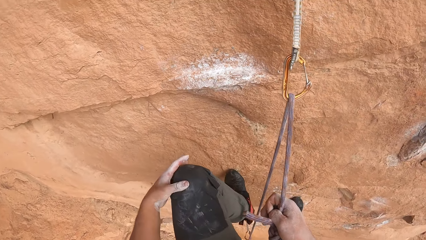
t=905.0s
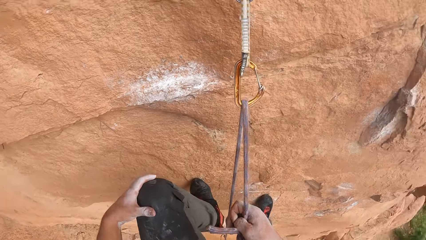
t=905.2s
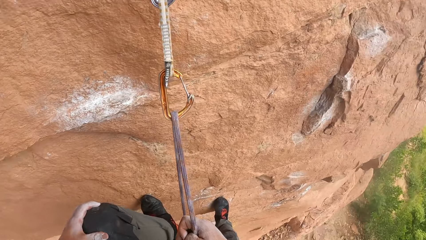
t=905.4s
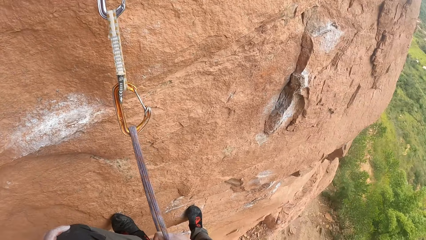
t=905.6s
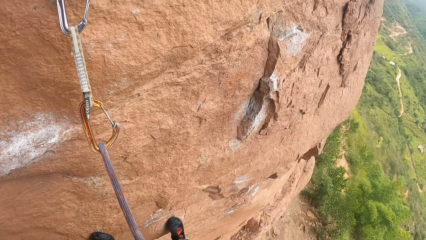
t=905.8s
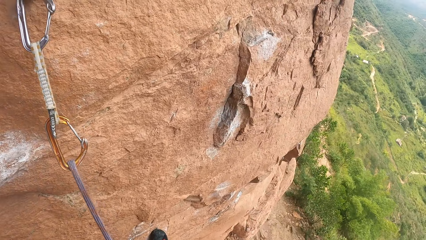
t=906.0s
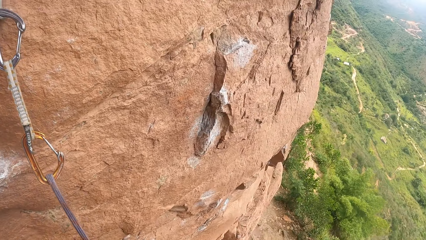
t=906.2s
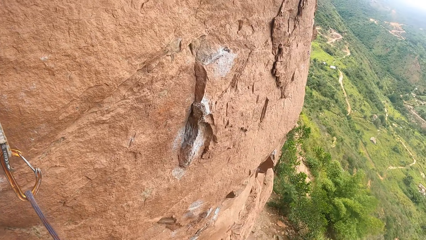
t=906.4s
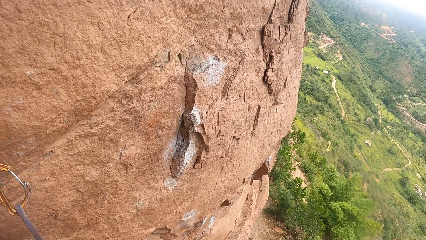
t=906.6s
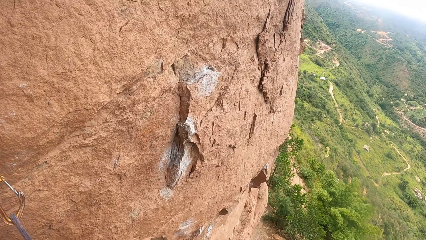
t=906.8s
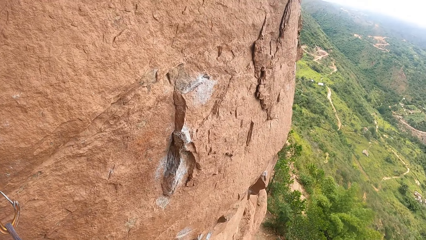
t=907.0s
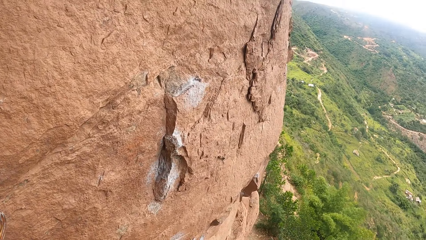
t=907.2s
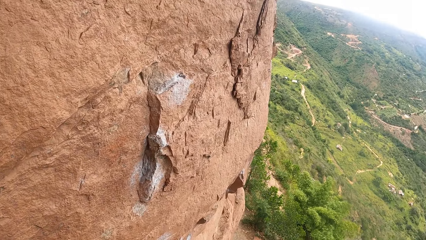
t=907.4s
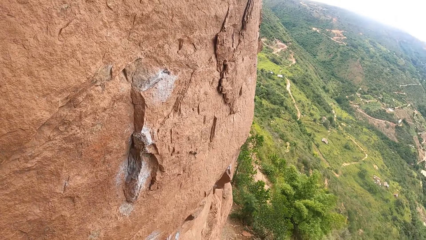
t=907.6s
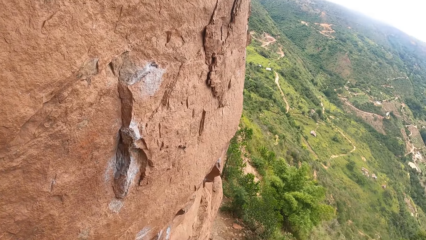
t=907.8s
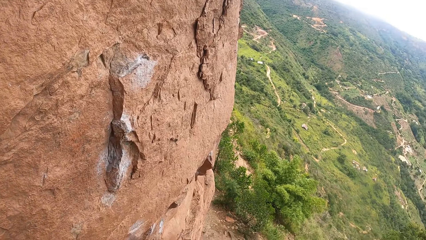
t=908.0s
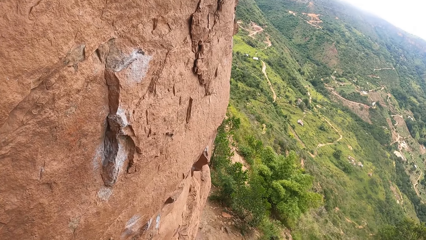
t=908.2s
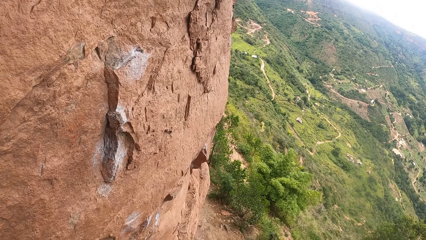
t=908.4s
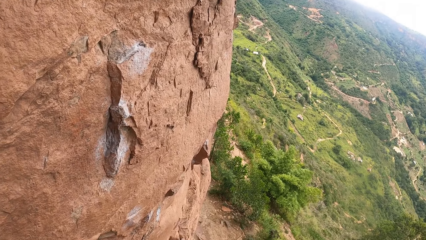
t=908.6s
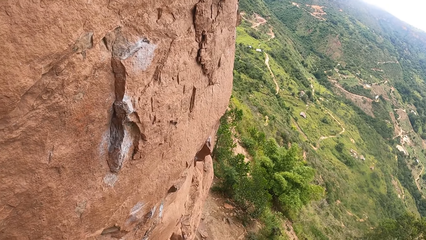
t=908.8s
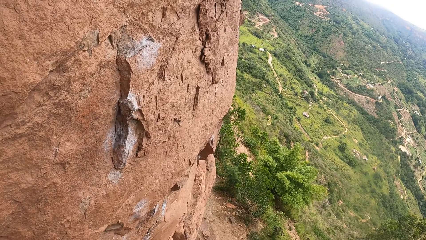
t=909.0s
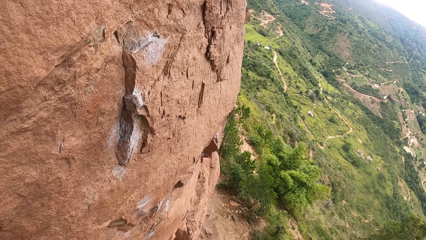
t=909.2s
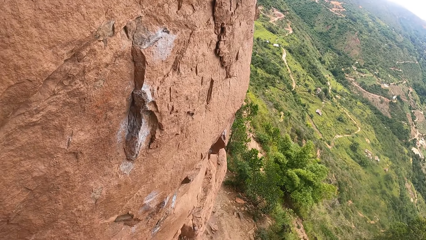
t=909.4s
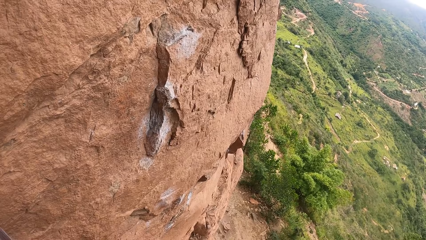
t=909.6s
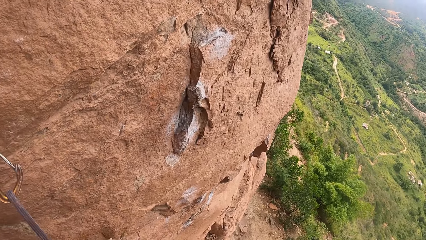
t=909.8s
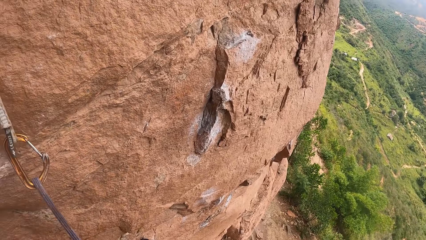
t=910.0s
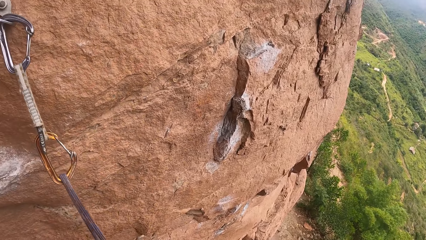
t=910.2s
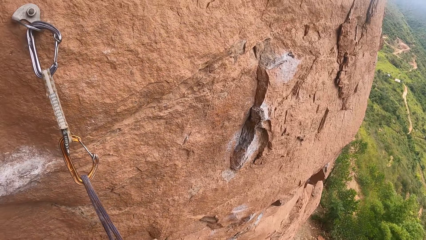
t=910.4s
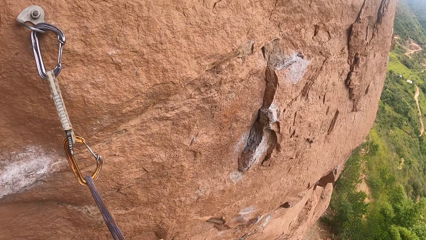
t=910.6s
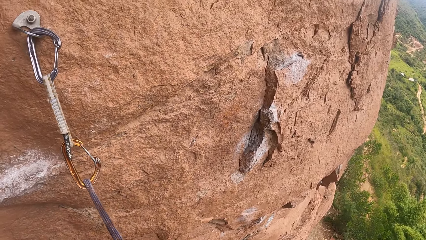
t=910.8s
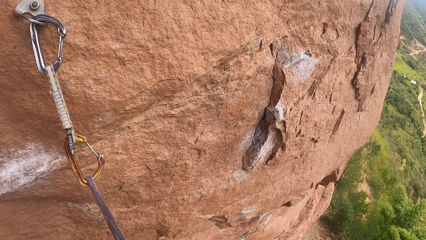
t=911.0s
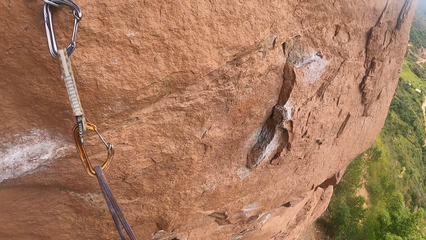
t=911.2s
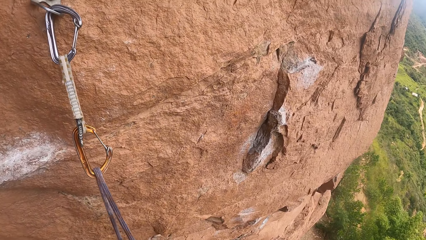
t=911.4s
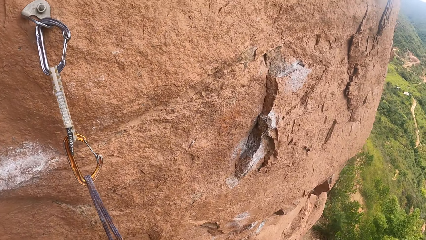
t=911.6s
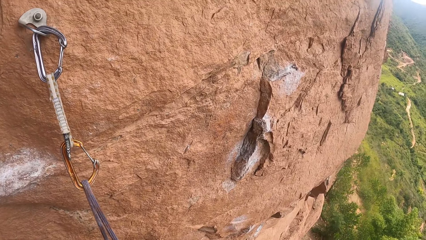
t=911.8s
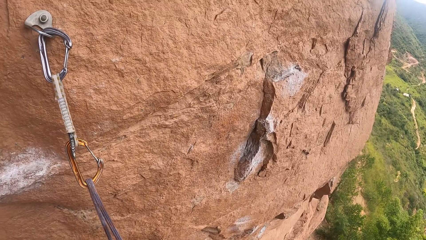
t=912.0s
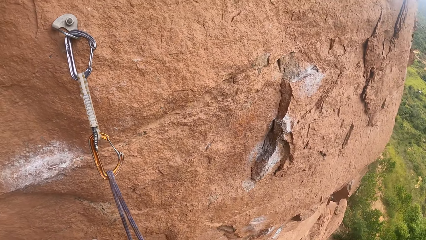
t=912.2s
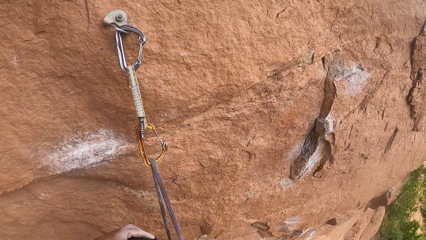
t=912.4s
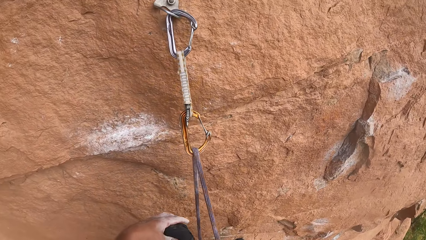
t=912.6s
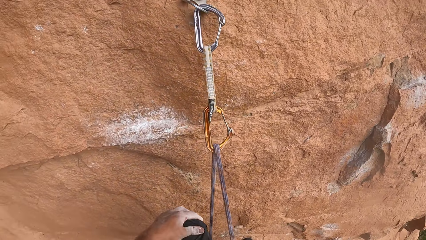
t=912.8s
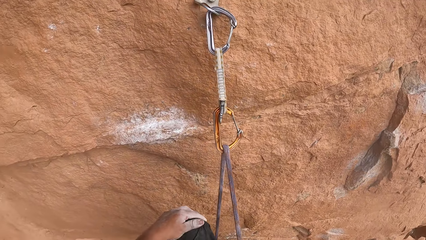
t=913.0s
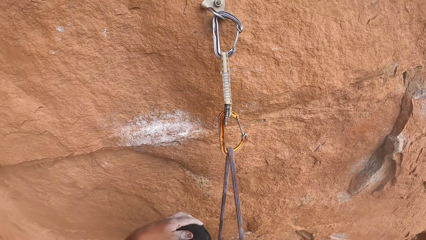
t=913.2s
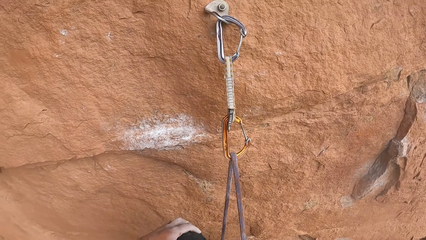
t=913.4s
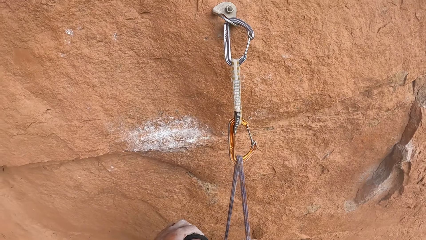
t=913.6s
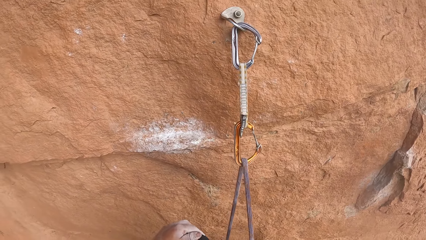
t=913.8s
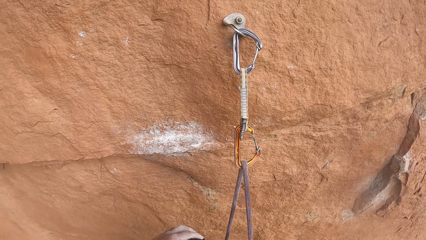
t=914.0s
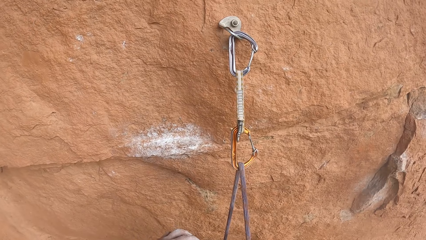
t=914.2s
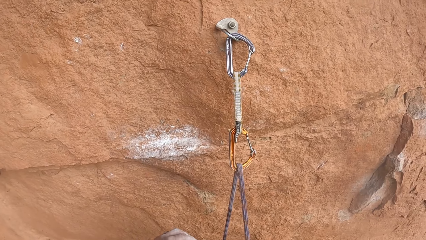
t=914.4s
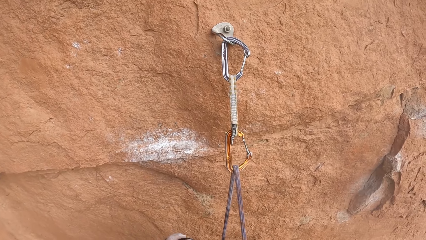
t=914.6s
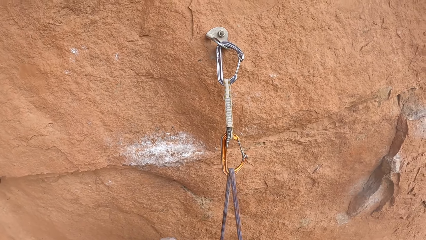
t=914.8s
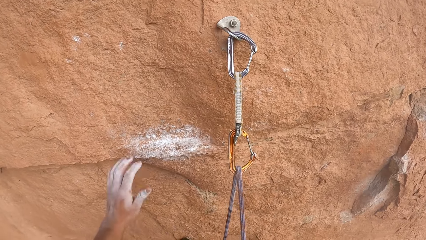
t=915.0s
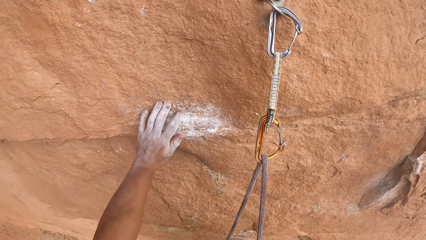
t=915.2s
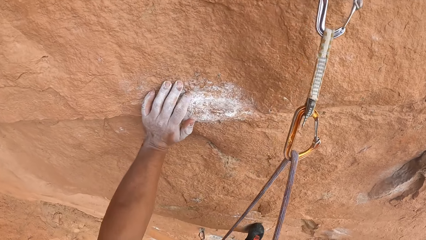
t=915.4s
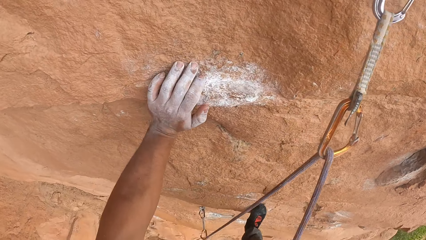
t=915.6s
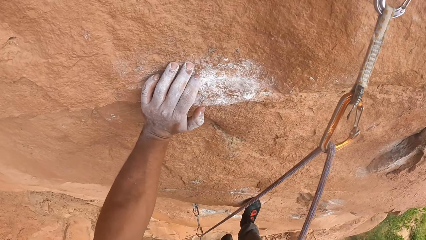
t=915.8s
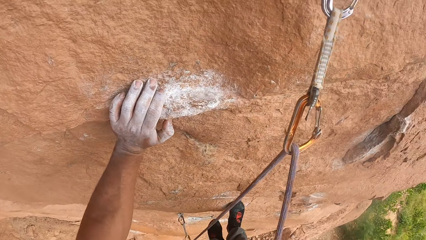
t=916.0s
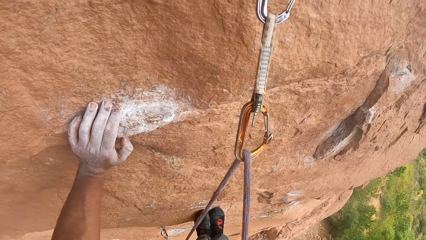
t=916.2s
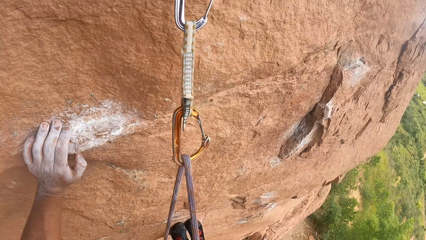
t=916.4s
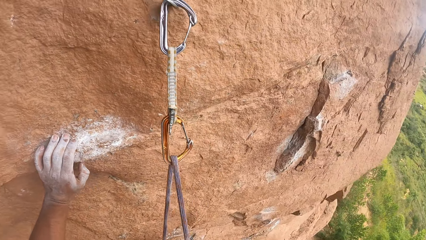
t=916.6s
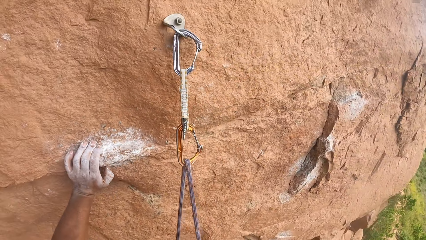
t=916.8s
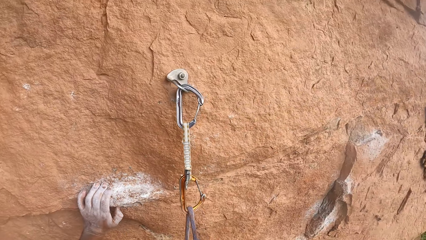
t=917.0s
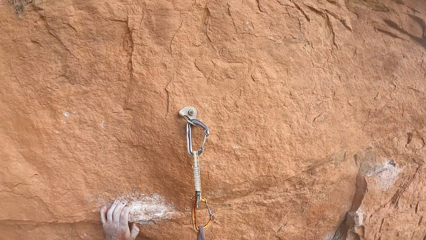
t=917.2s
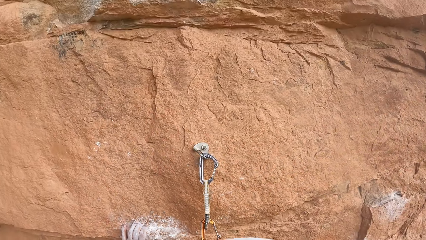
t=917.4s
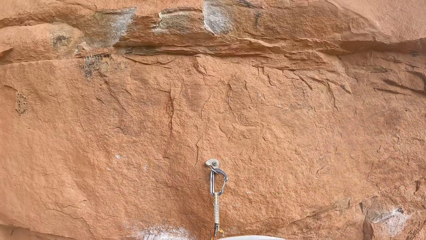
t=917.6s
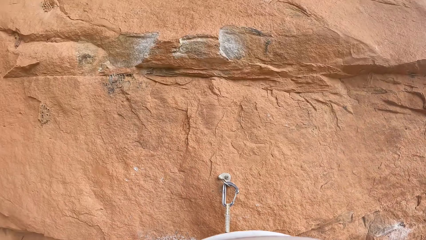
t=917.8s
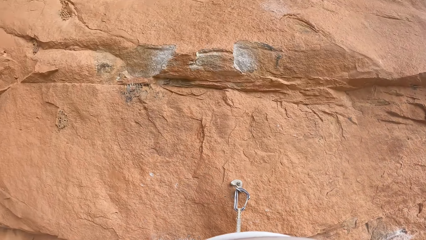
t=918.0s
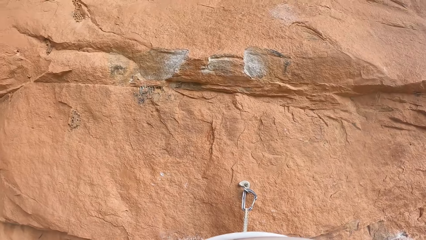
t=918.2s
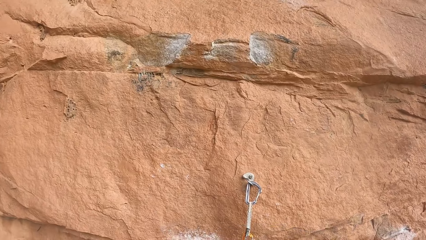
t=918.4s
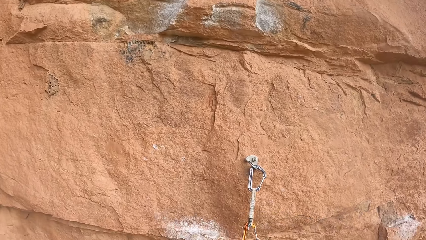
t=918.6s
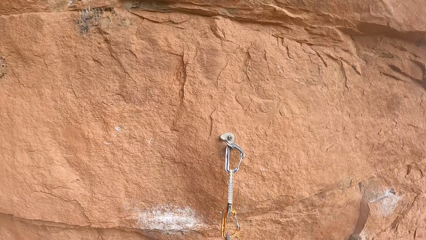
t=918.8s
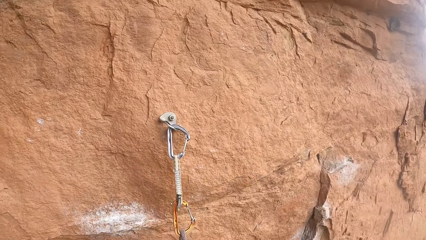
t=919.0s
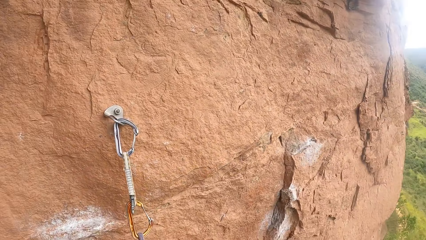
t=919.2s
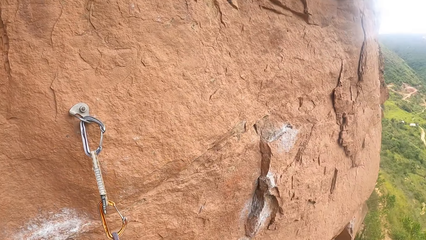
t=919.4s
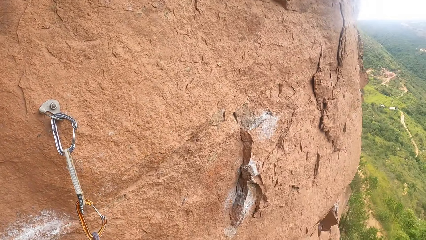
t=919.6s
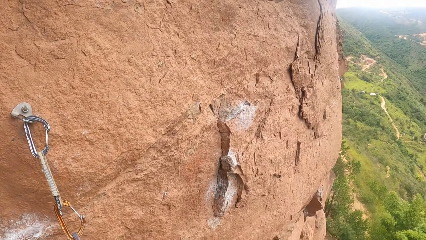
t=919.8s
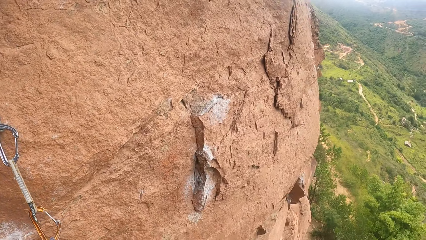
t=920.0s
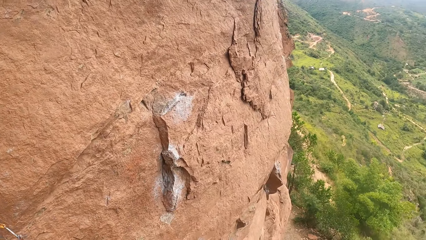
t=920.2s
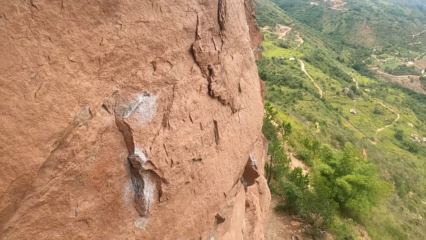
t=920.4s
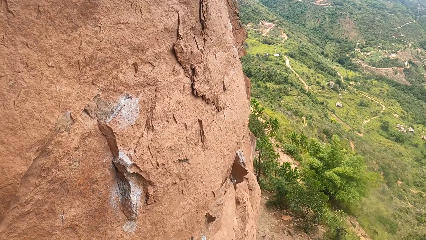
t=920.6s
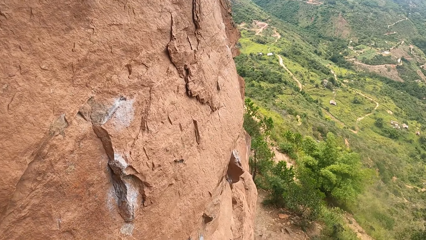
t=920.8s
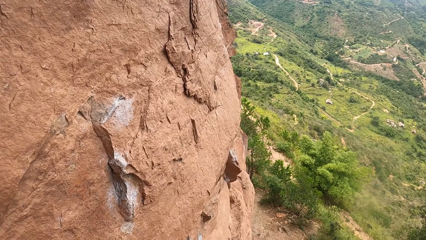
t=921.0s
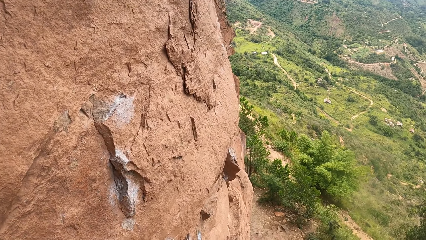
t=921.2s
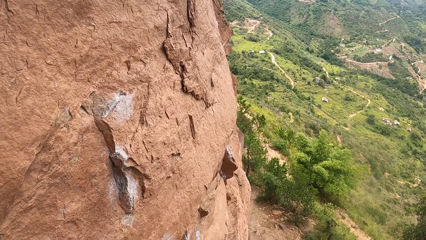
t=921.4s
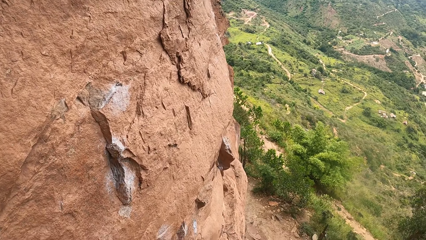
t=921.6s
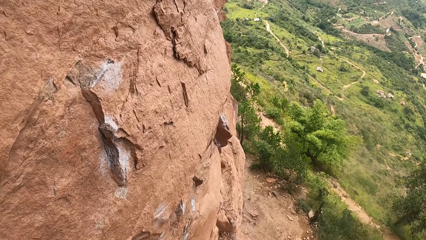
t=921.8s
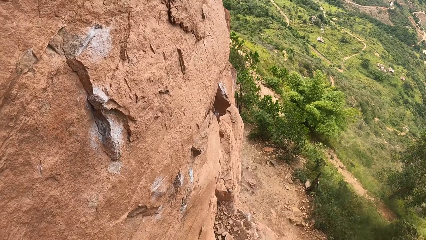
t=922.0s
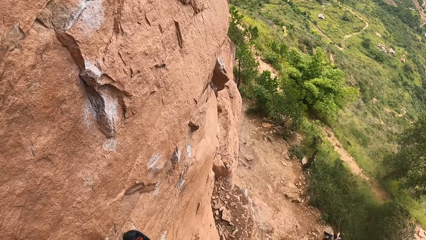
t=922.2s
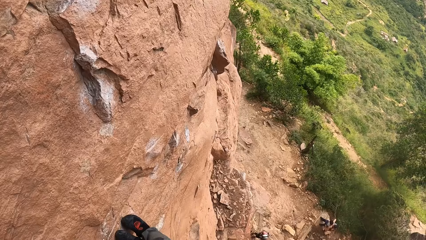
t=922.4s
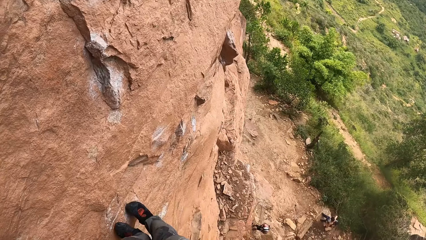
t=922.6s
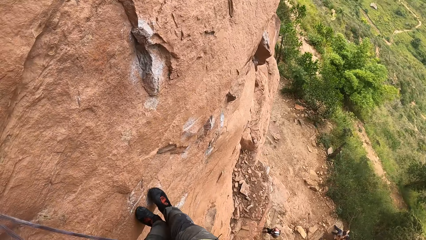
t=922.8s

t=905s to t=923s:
The camera wearer moves the hand from the rock. They hold the knee with the hand. They raise a leg. They look at the mountain. They look around. They put the hand on the stone. They hold on the rock. They look around the mountain.
